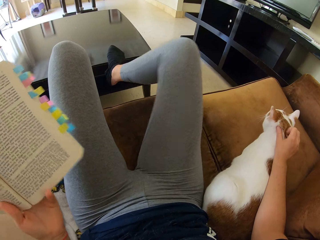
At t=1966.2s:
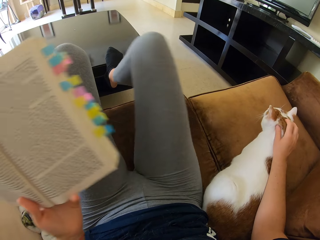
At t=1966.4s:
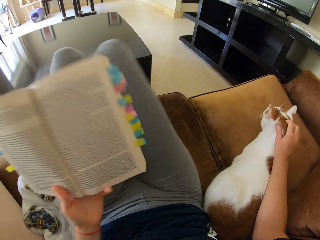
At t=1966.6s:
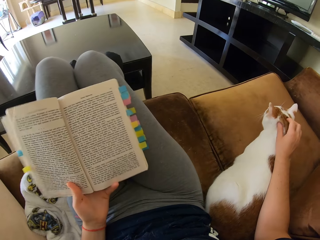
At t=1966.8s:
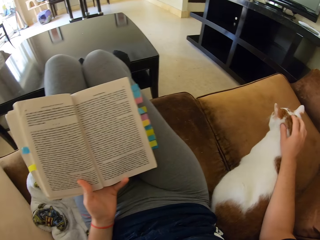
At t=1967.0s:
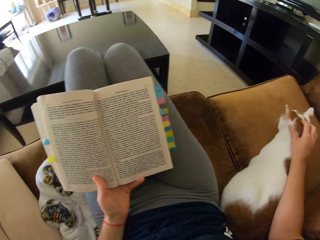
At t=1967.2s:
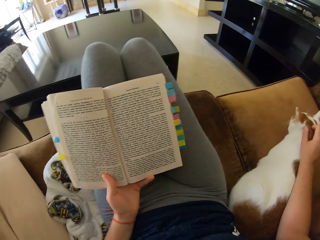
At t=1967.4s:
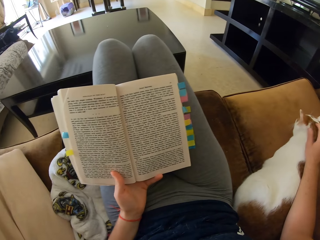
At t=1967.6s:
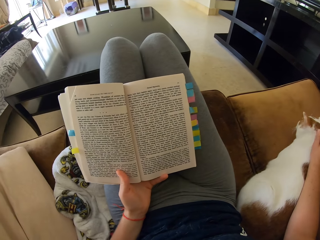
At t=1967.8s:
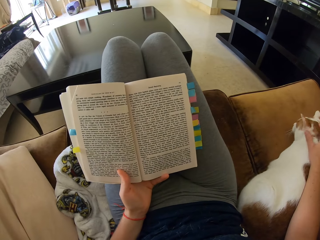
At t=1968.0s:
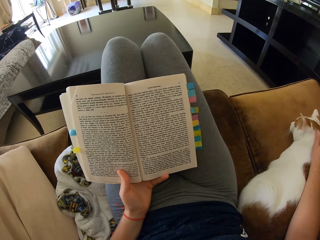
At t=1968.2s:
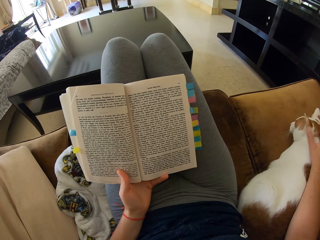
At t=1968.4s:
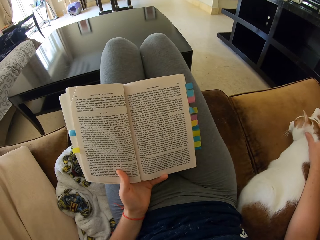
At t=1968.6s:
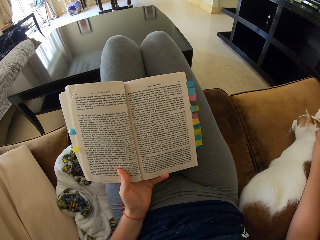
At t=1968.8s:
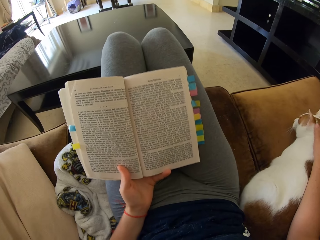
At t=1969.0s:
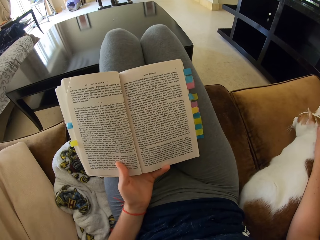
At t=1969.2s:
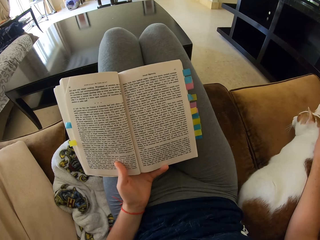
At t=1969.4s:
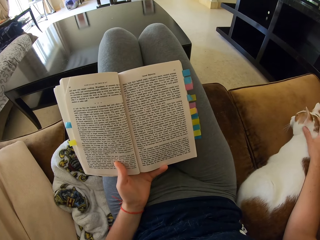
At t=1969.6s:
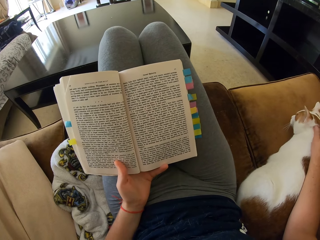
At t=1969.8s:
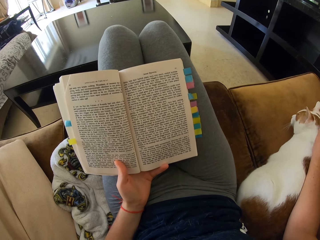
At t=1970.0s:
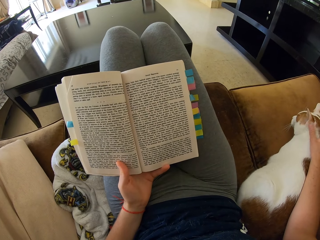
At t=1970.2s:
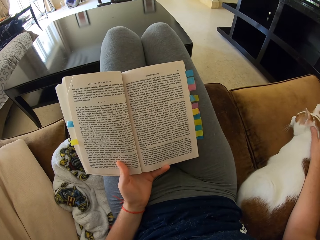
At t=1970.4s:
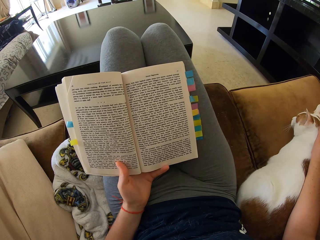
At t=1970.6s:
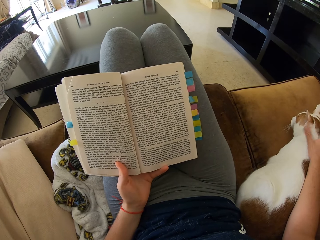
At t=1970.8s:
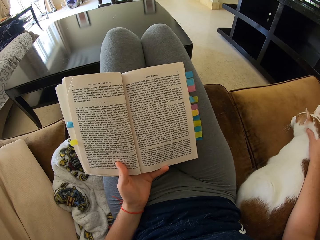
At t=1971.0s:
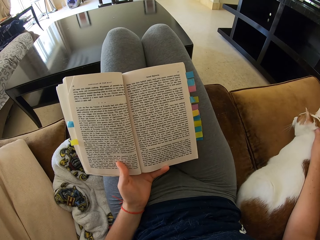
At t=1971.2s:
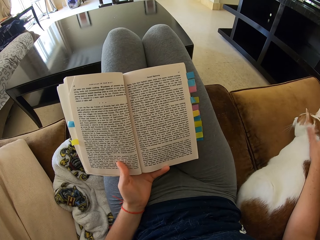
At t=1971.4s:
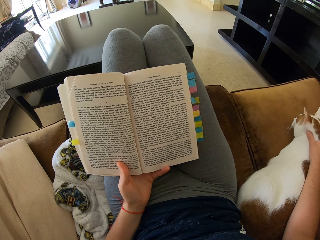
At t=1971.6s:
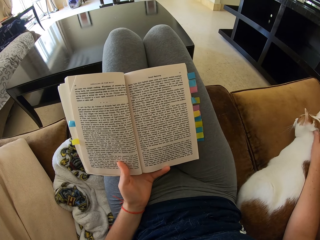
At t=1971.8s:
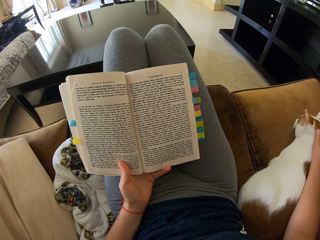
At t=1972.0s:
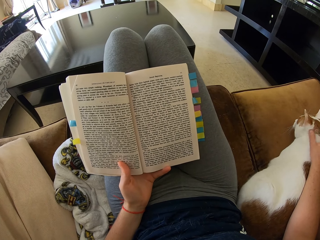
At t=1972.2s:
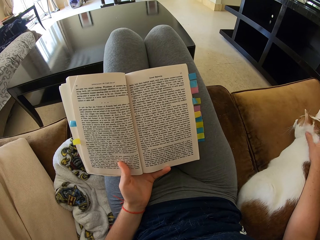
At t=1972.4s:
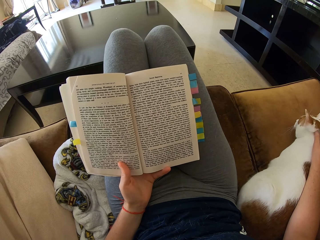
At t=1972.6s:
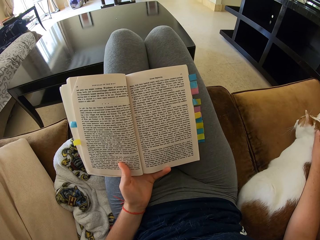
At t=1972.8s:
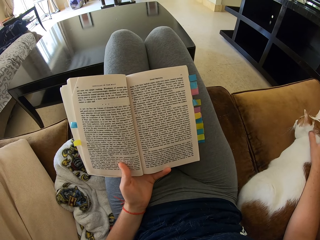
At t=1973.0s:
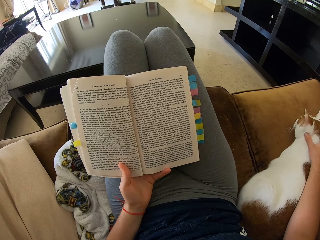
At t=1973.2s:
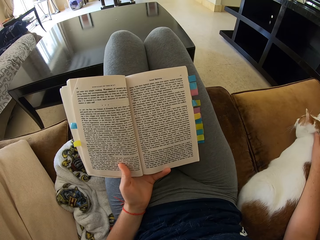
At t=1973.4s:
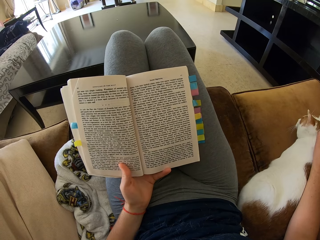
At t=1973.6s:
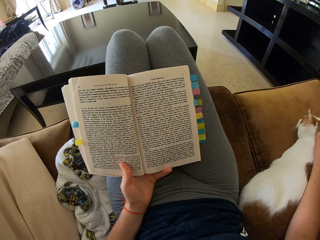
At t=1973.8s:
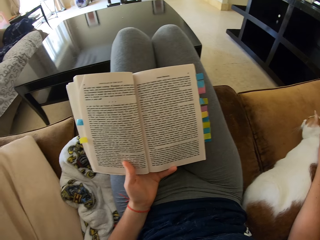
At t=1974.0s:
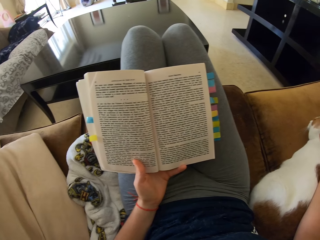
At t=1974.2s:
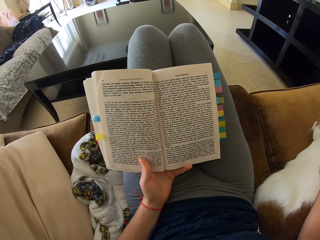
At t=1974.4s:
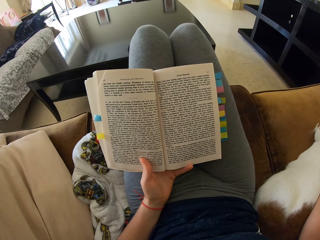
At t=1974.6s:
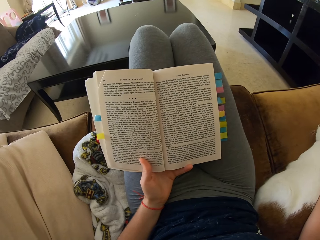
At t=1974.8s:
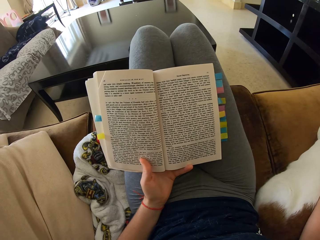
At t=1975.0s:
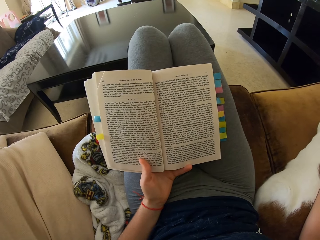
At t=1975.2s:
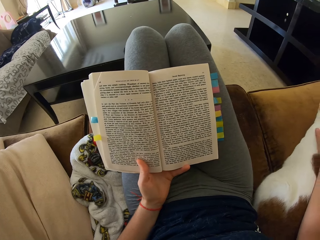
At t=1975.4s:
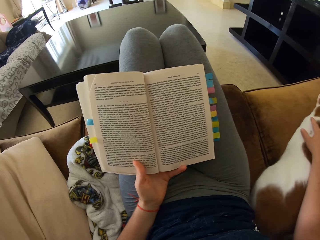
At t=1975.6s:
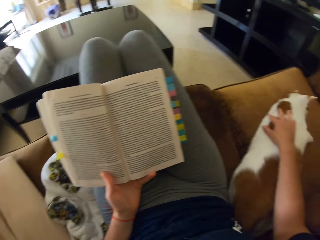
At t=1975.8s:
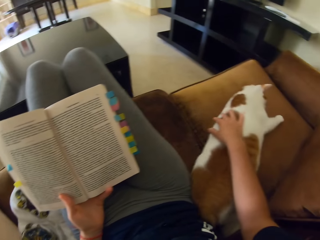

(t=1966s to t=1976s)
The camera wearer puts a book on their lap. They touch the cat. They read the book.

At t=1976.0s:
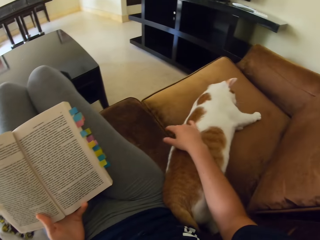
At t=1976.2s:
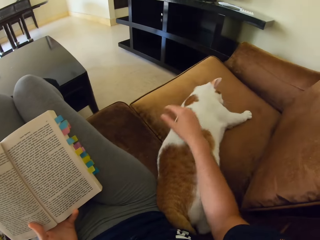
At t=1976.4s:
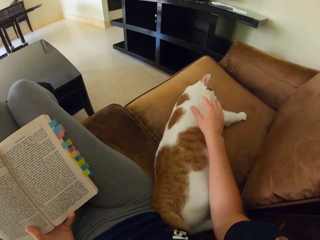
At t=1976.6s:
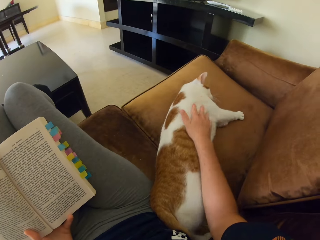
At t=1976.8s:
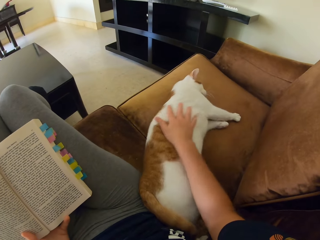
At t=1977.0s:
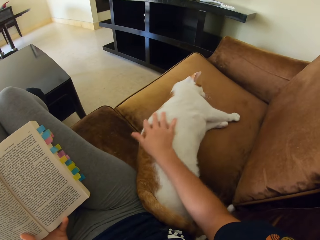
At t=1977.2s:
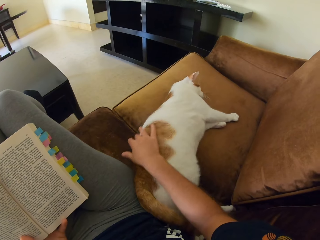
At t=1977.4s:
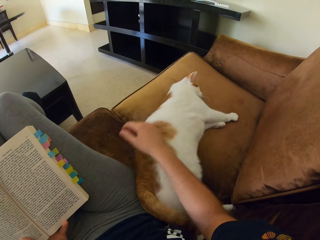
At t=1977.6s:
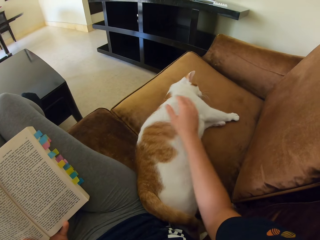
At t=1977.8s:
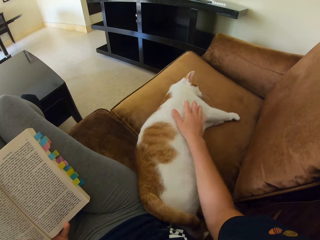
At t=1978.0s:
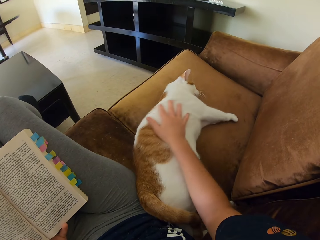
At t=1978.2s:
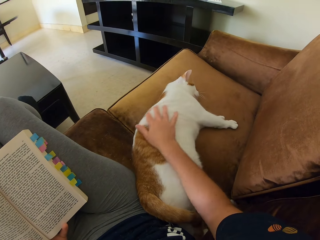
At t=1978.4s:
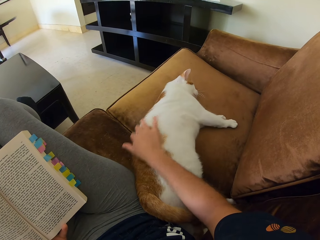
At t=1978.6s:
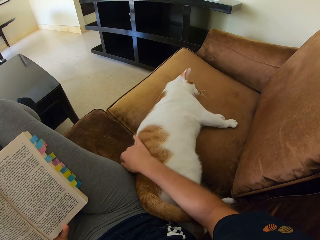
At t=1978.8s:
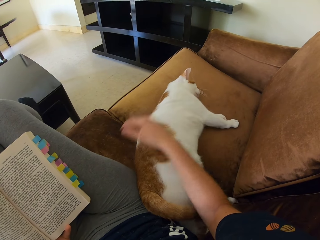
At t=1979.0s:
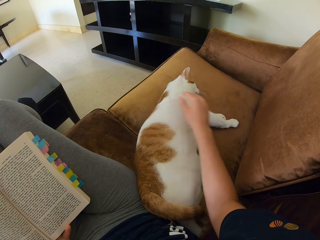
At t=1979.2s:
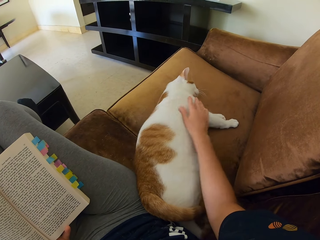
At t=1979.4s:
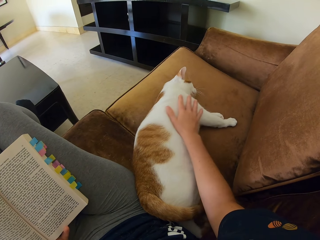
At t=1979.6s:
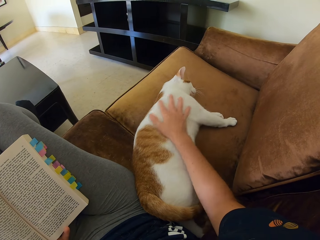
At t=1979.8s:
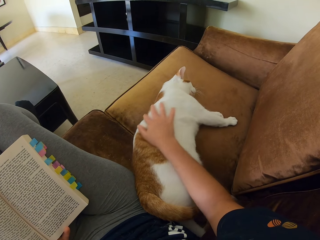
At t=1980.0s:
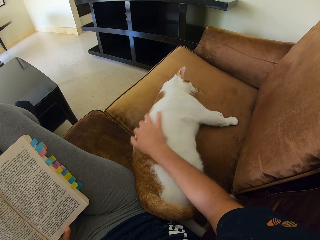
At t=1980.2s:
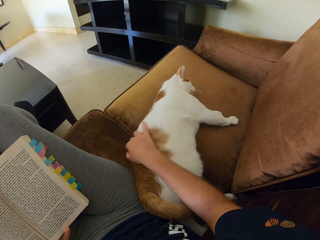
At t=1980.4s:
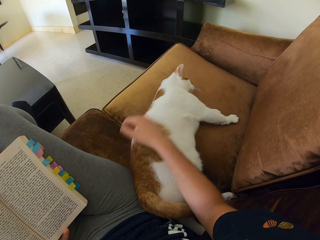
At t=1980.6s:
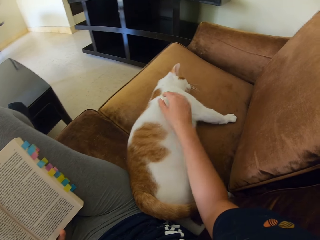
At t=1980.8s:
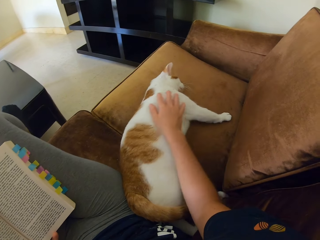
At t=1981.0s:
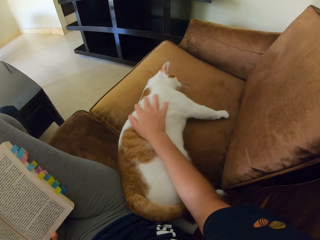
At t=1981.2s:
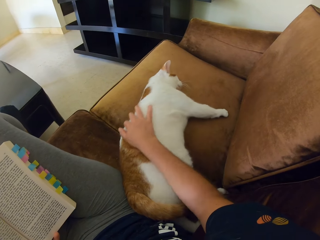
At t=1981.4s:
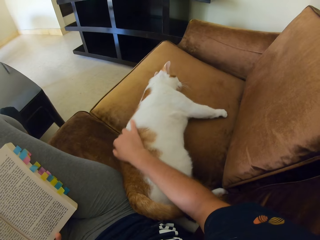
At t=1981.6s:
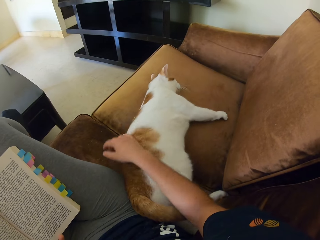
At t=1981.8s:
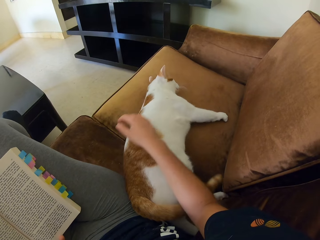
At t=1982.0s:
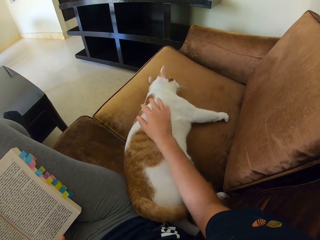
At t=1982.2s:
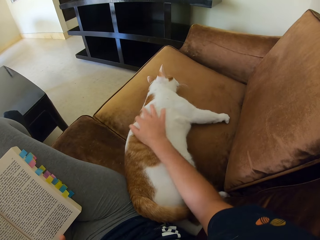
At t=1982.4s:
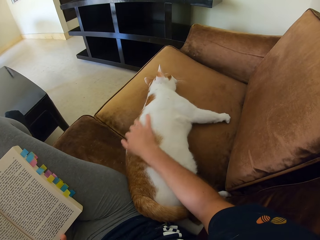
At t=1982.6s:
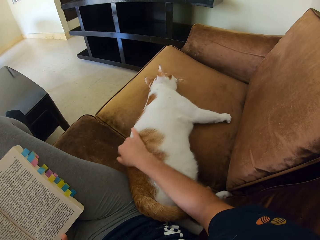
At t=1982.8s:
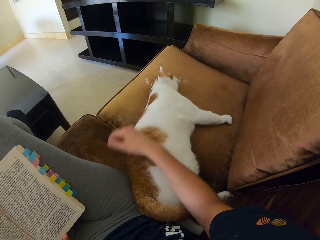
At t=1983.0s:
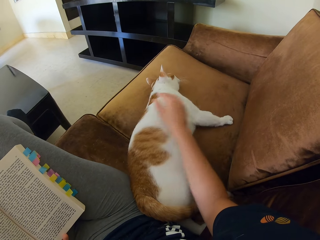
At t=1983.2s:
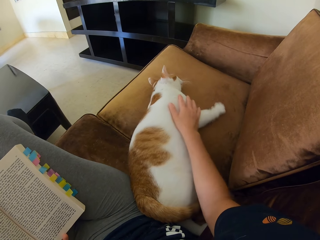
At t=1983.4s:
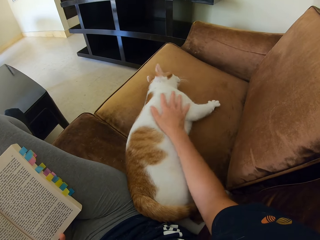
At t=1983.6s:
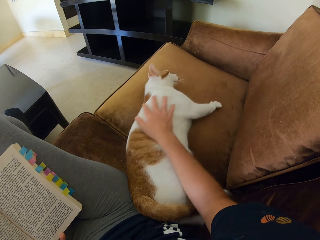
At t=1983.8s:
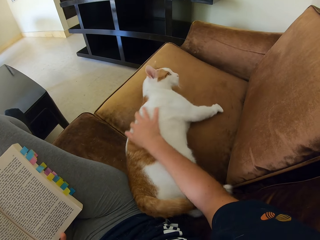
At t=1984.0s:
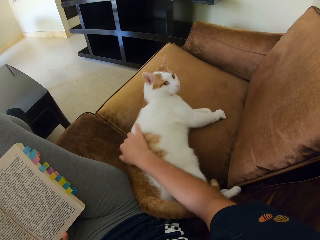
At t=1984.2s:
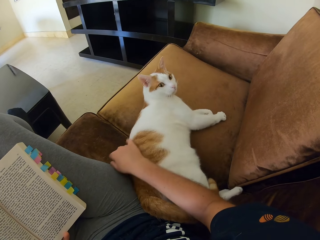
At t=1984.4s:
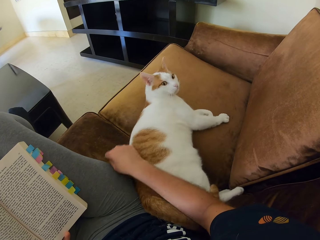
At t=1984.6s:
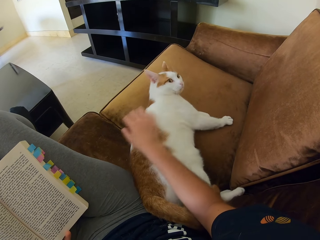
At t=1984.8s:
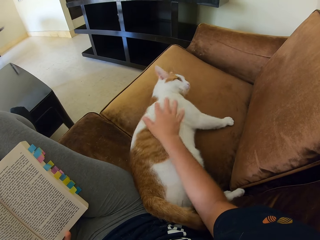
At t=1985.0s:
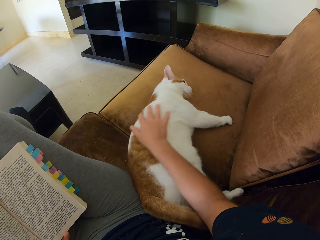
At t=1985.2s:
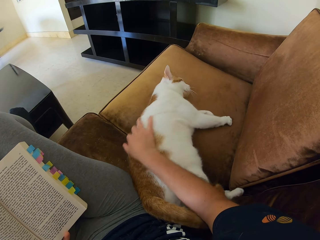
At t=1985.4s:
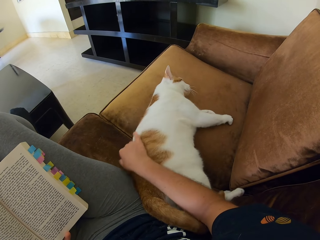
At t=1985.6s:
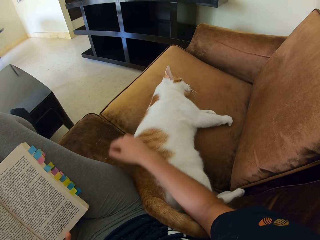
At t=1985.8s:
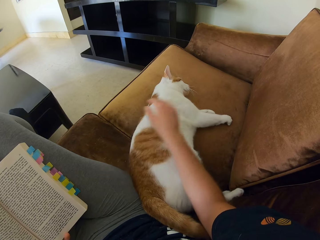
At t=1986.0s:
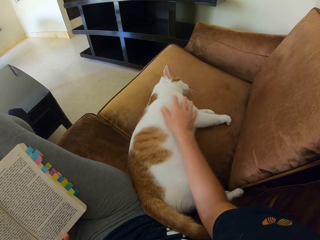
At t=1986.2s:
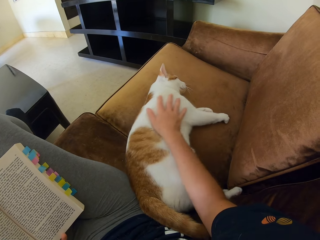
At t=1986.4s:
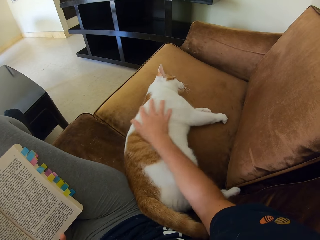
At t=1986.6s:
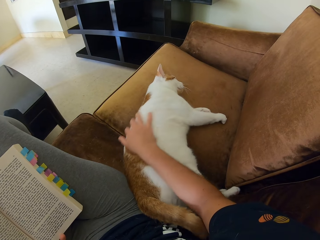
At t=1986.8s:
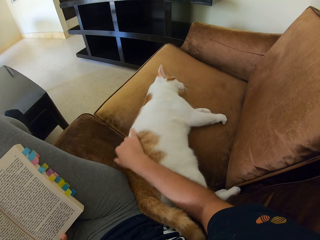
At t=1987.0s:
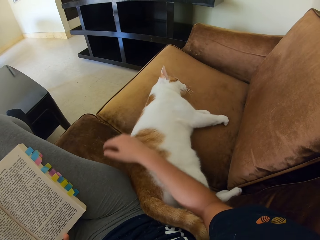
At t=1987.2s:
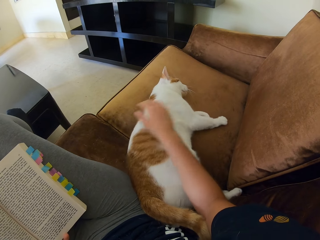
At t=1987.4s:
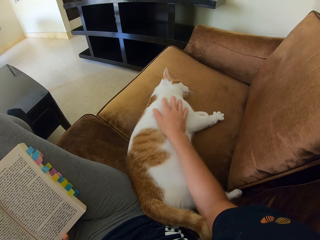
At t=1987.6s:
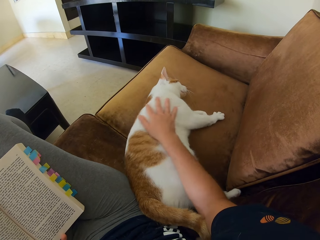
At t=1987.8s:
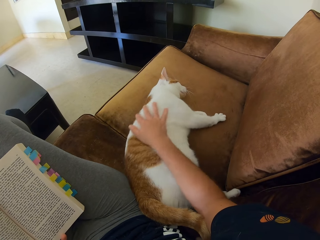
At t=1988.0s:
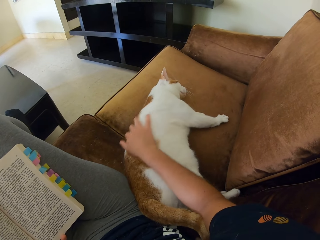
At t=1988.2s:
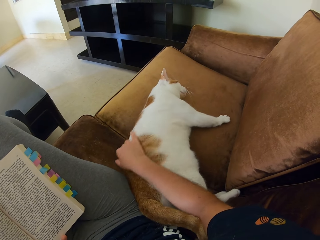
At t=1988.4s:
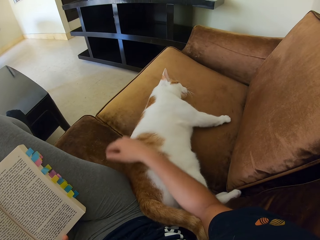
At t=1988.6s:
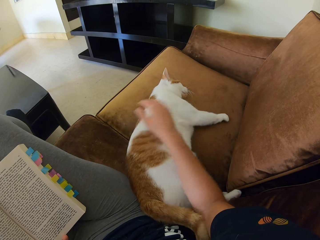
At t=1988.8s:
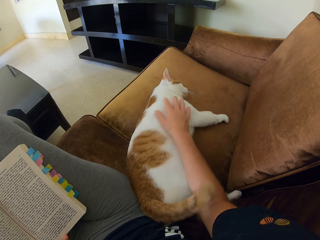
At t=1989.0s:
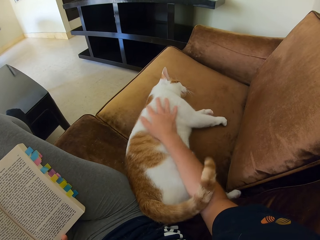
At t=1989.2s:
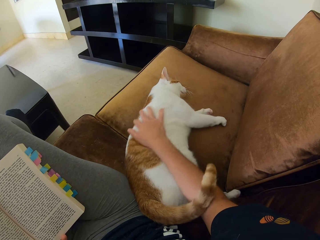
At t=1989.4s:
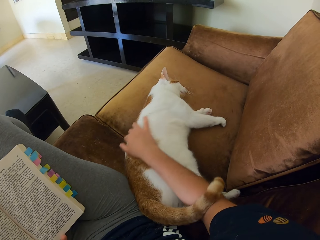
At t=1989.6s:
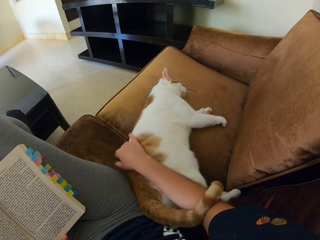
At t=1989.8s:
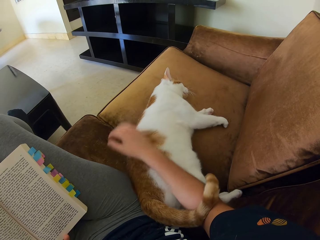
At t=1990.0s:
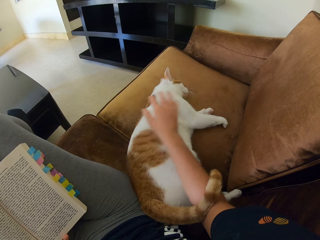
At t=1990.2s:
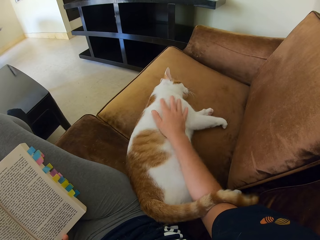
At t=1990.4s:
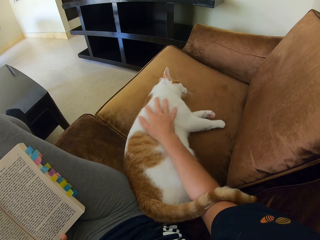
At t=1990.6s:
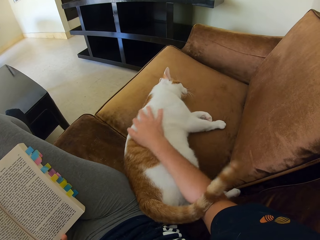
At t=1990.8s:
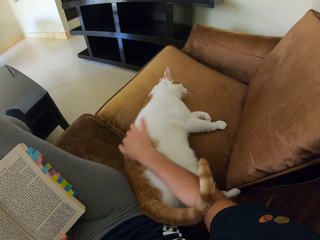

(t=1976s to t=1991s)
The camera wearer touches the cat. They touch the cat repeatedly.
